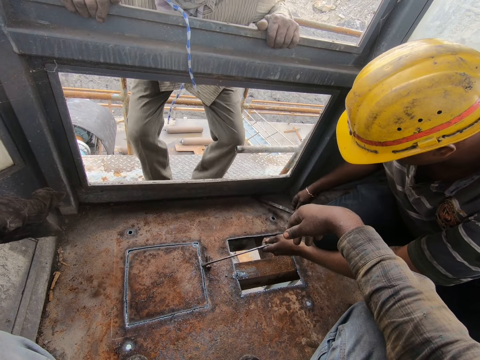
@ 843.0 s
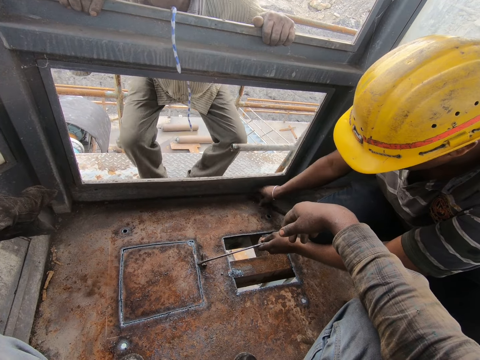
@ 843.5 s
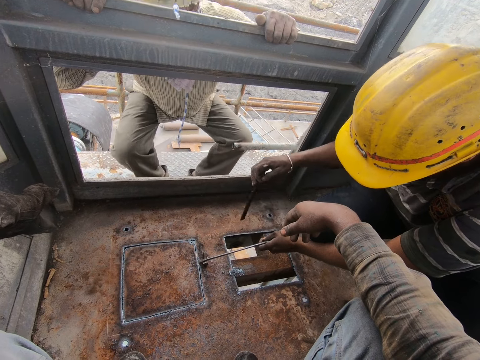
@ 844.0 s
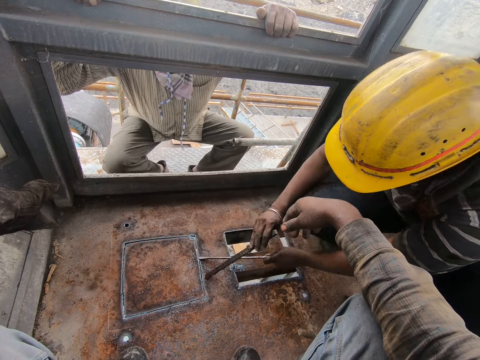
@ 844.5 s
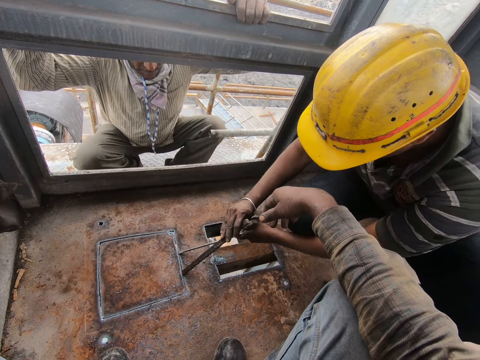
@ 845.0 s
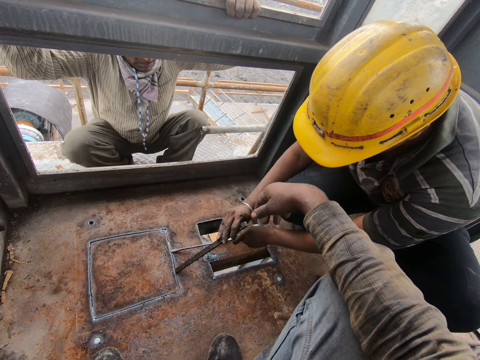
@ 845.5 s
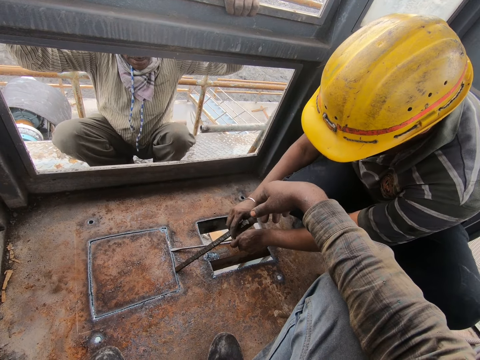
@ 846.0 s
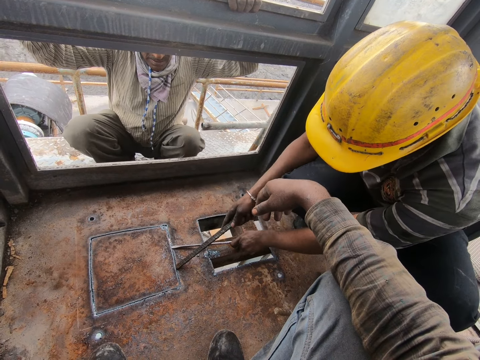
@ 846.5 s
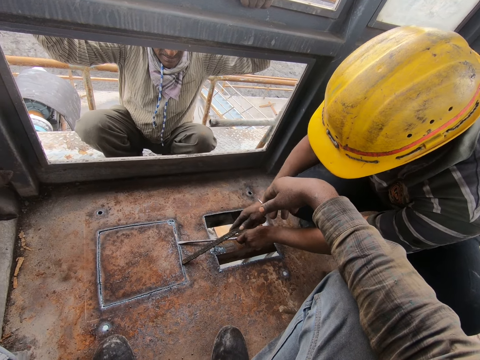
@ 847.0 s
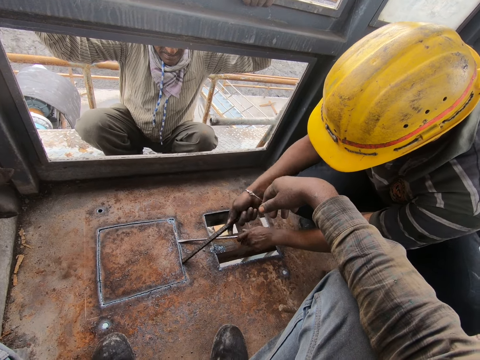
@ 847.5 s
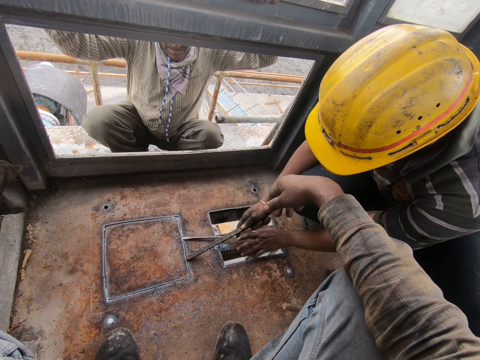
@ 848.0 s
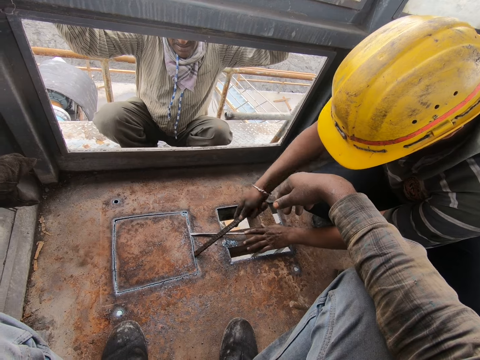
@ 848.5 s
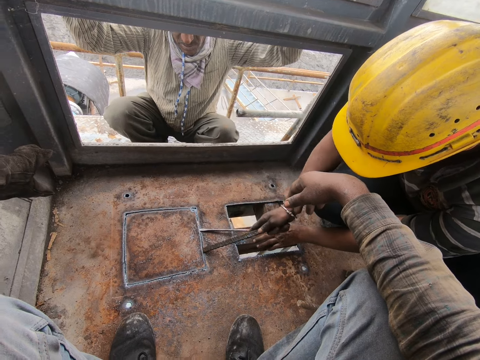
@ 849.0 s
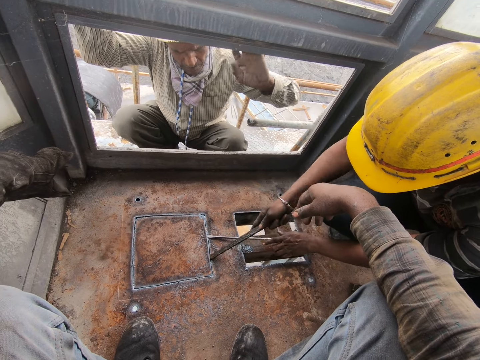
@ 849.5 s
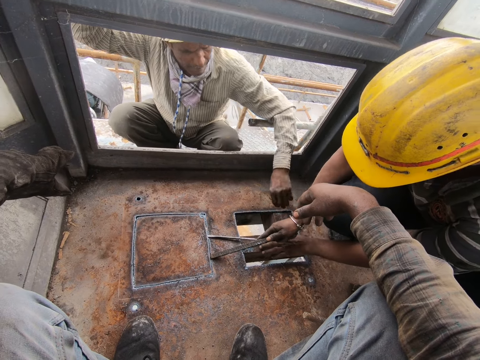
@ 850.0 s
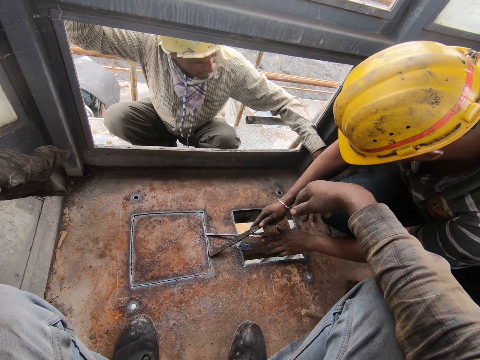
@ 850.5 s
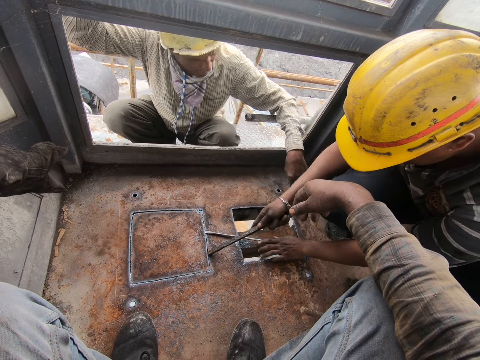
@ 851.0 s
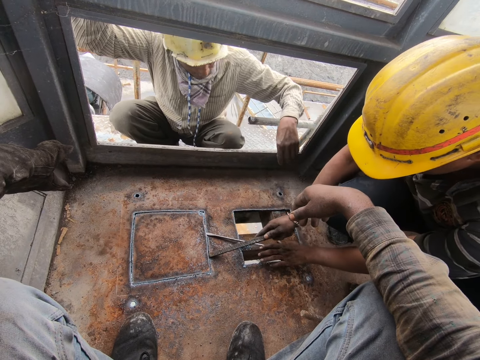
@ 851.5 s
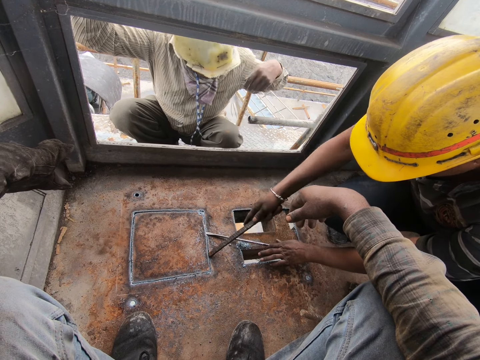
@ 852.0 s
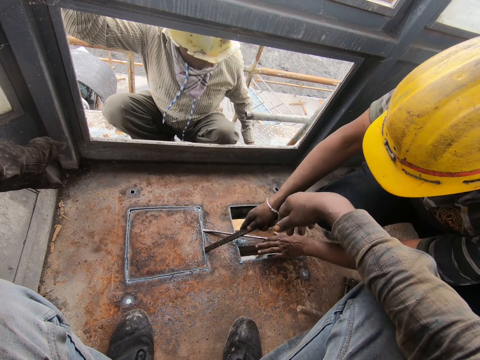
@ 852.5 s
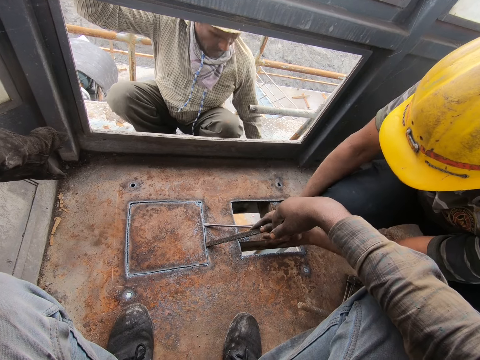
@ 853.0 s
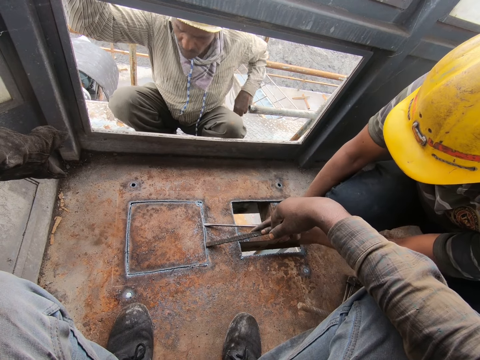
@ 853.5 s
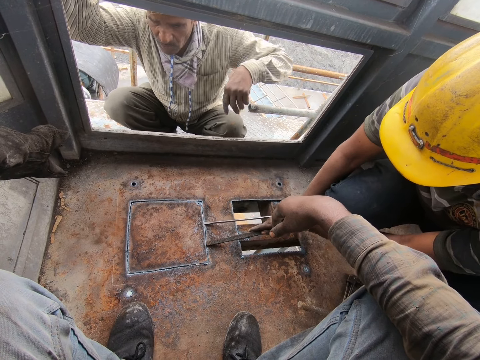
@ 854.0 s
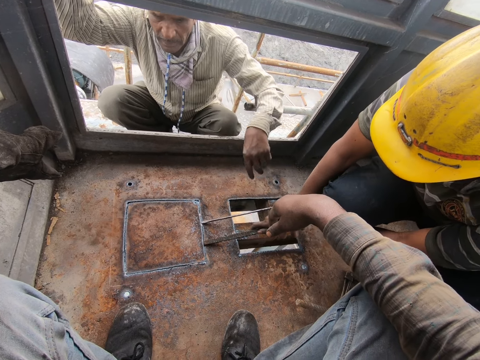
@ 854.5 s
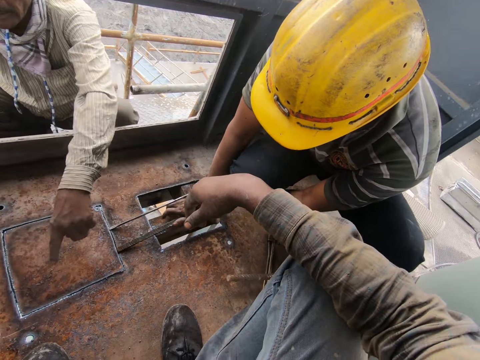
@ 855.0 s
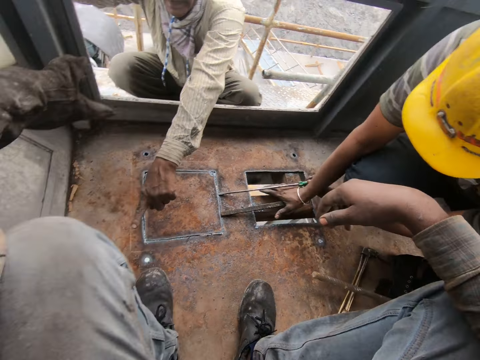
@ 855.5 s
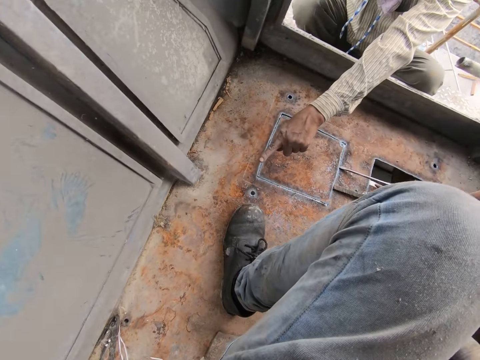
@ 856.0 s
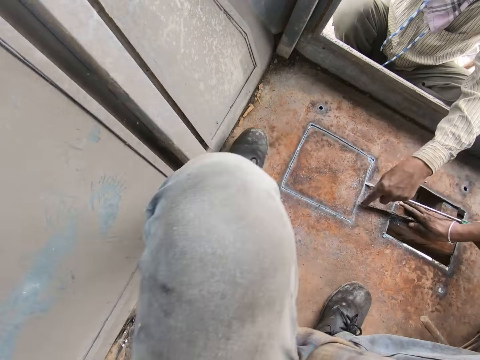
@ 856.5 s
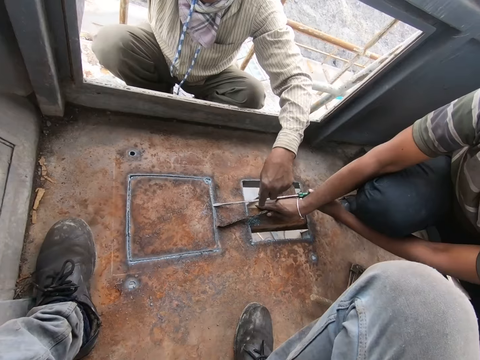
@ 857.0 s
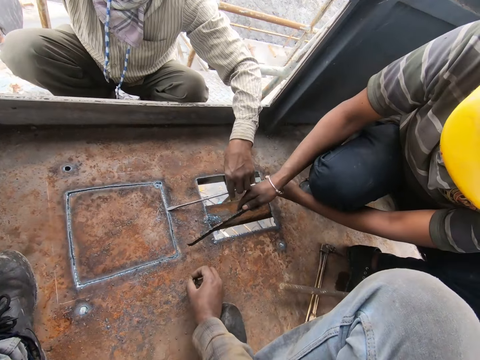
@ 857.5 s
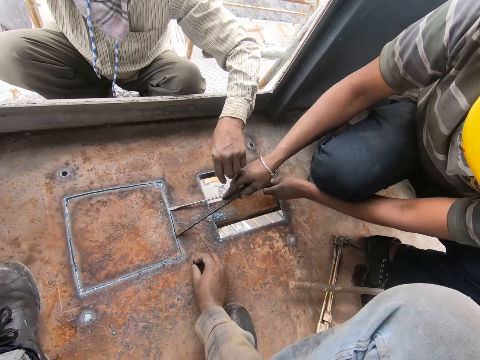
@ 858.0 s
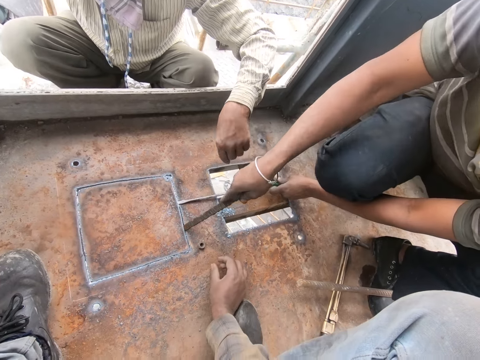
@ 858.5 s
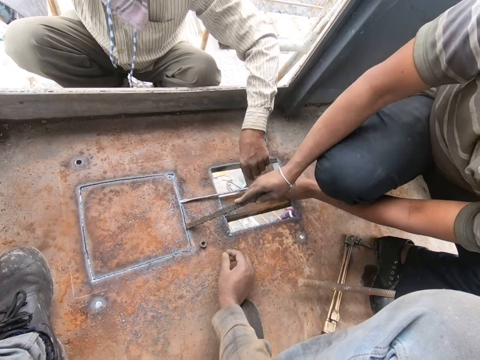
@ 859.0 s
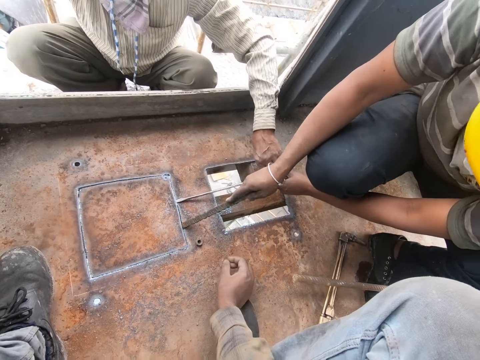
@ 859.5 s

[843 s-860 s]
A person opens a metal lid with a wire pipe. The person interacts with the camera wearer. The camera wearer moves the nut.

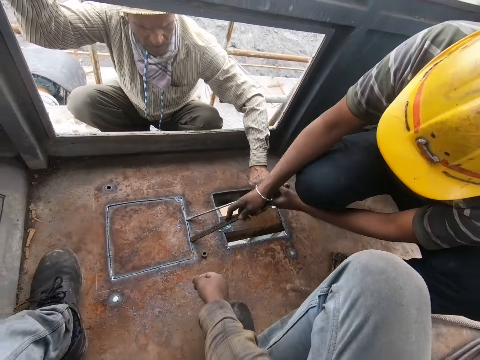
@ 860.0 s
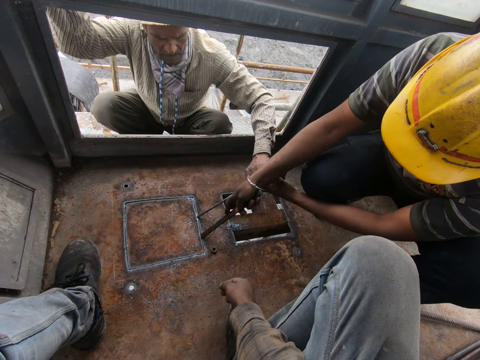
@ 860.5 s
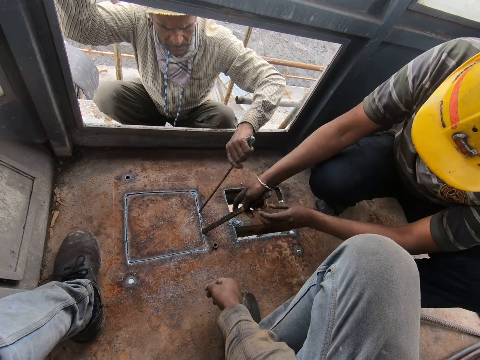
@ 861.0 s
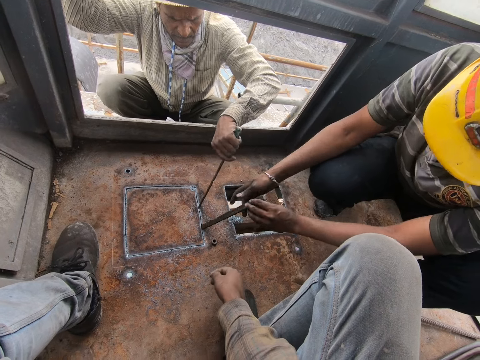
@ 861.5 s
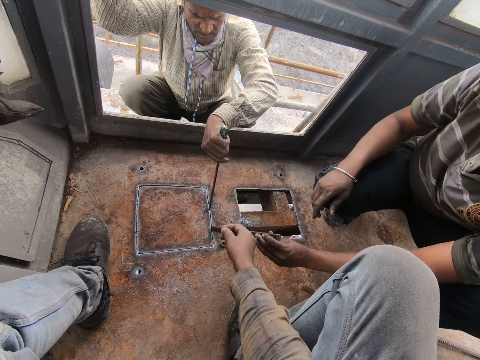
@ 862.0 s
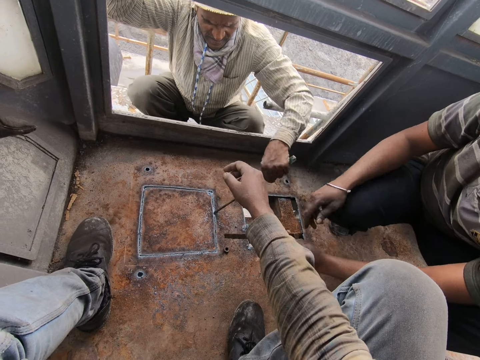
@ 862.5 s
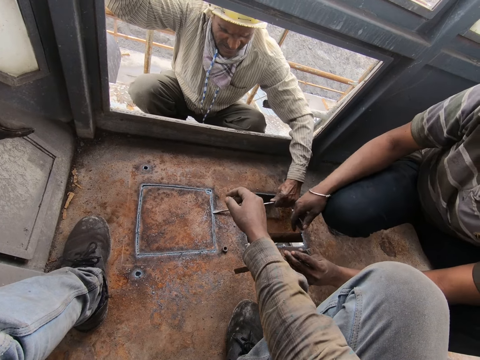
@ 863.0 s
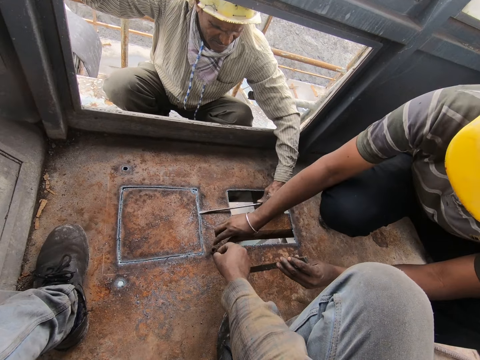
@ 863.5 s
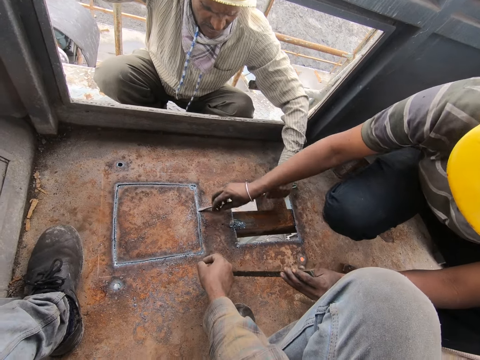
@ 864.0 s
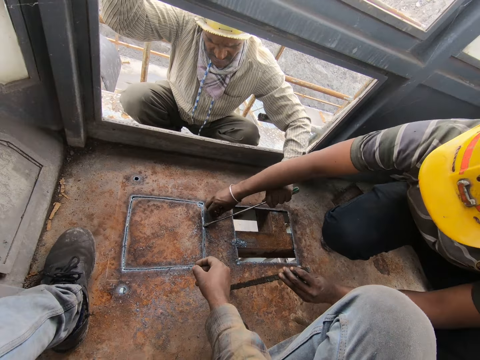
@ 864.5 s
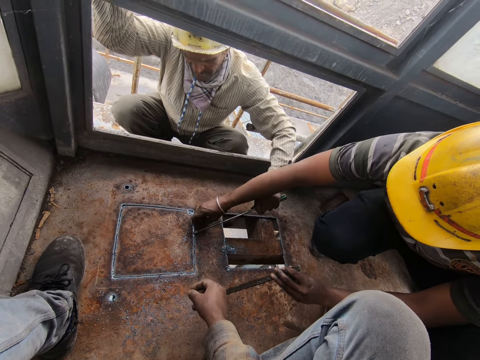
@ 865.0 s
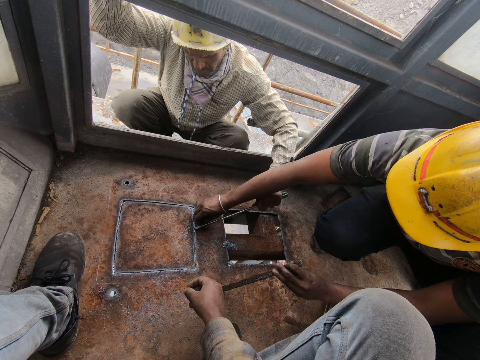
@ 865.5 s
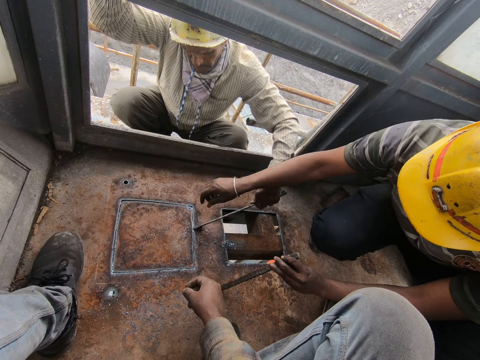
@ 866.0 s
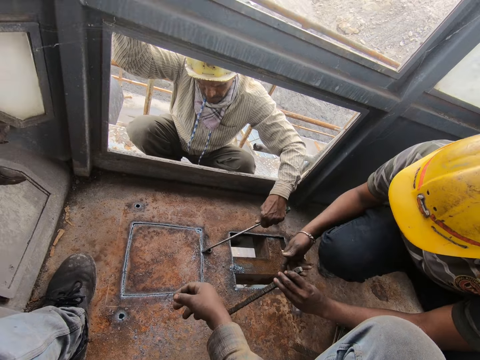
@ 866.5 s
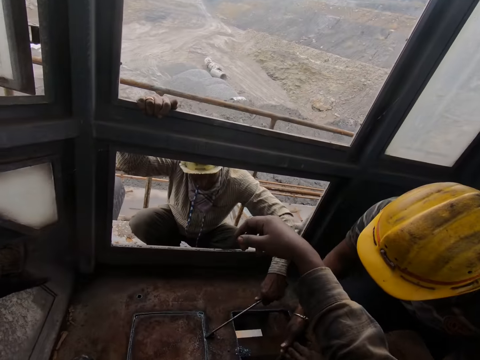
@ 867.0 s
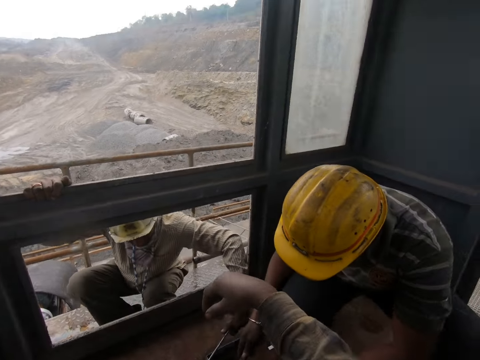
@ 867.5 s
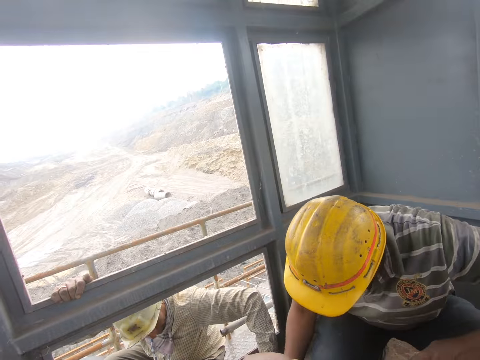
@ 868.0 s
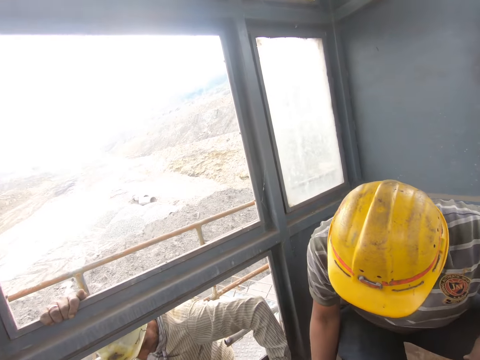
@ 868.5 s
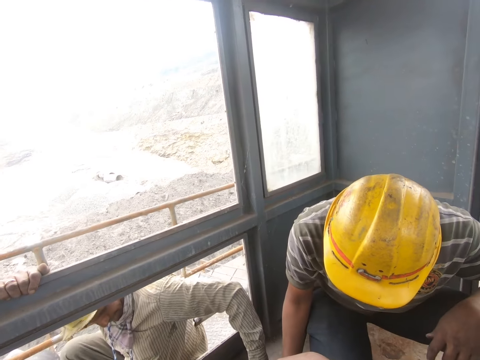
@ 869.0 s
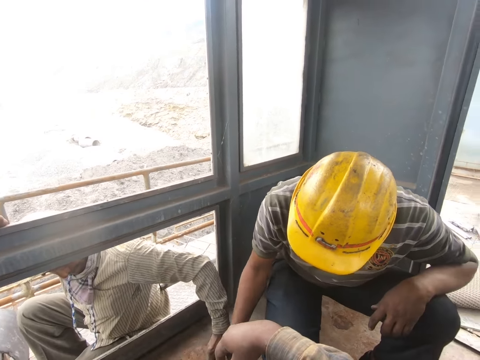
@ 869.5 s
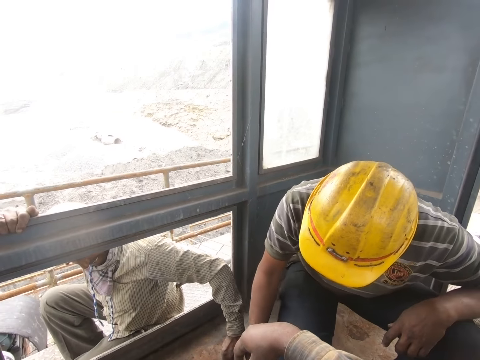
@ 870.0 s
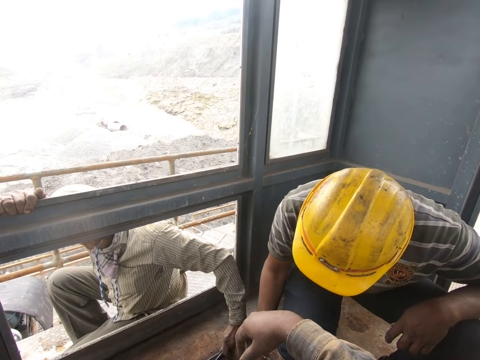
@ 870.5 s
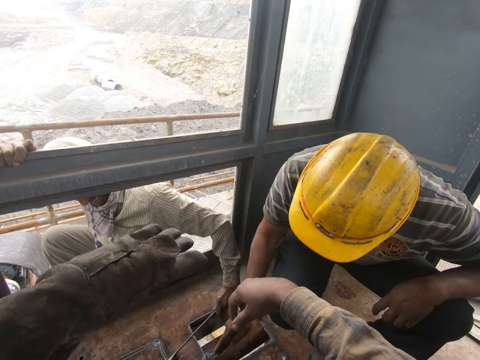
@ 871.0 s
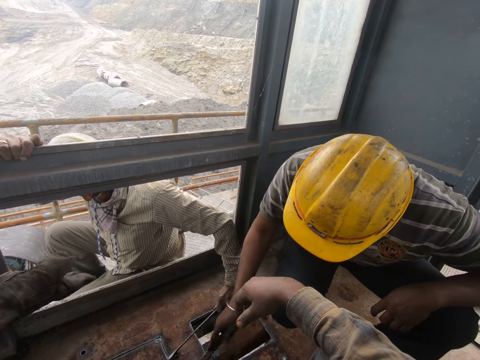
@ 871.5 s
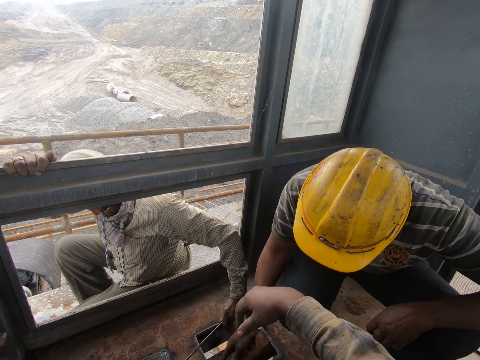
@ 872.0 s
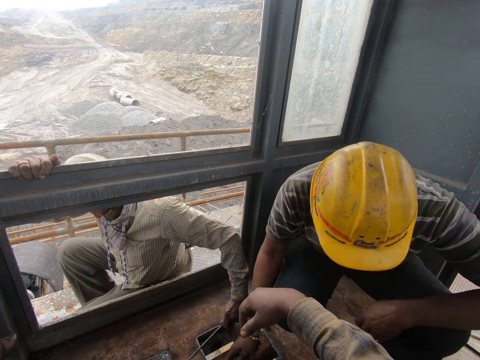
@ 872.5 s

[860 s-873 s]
A man opens the lid with a metal rod. The camera wearer looks around.
